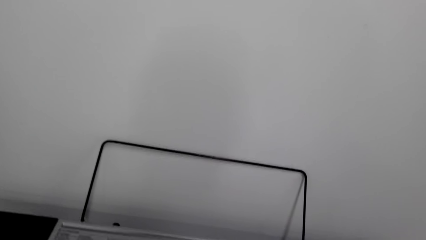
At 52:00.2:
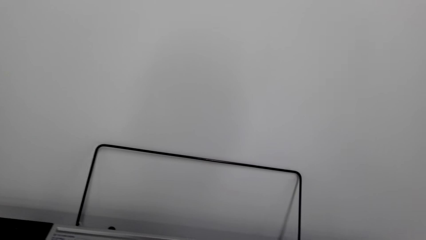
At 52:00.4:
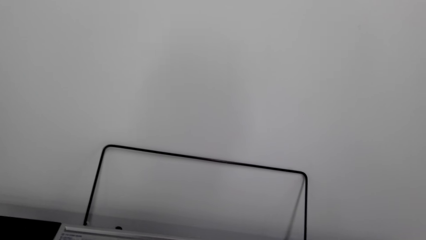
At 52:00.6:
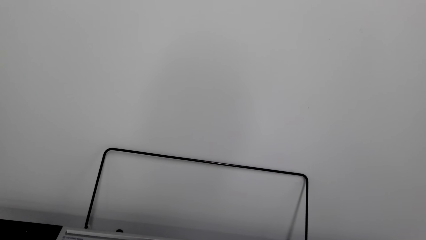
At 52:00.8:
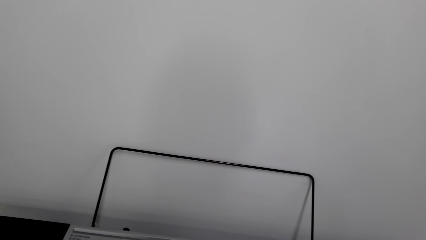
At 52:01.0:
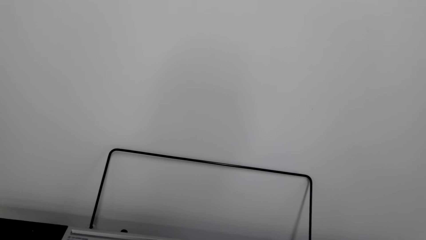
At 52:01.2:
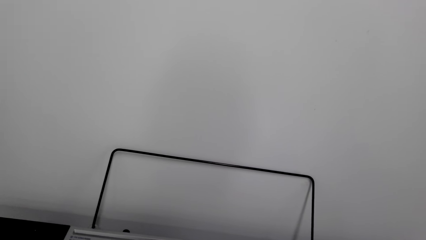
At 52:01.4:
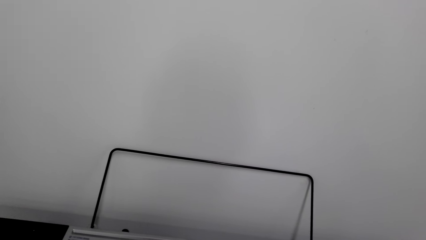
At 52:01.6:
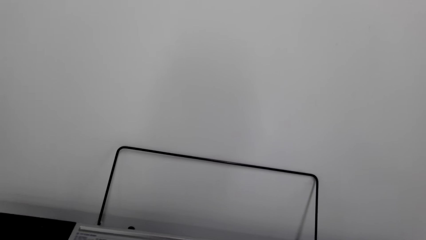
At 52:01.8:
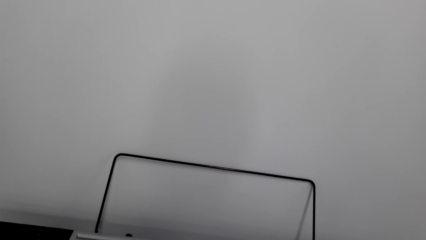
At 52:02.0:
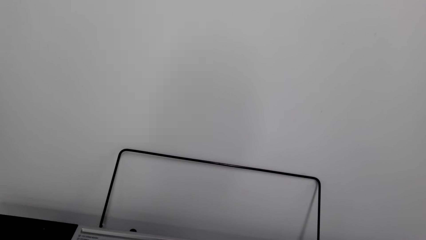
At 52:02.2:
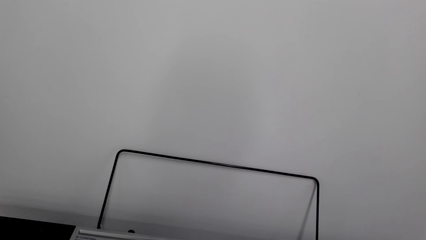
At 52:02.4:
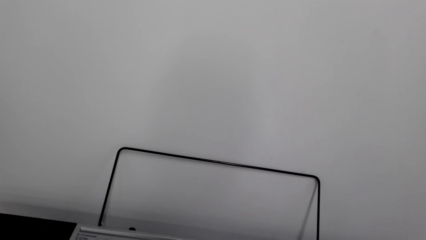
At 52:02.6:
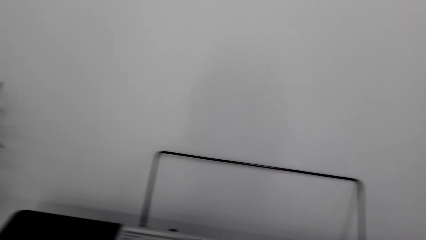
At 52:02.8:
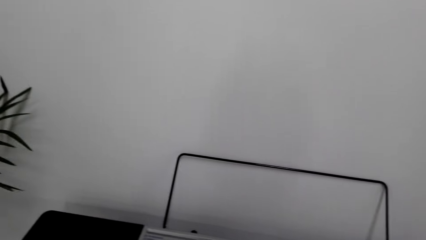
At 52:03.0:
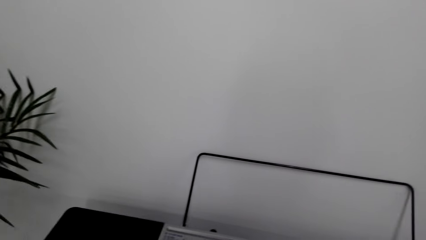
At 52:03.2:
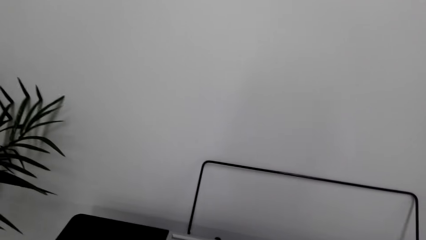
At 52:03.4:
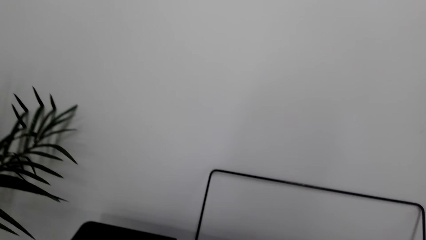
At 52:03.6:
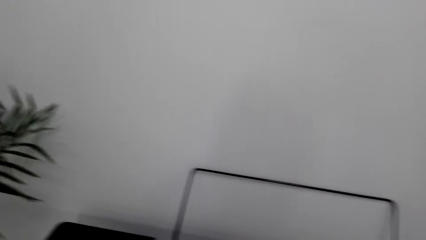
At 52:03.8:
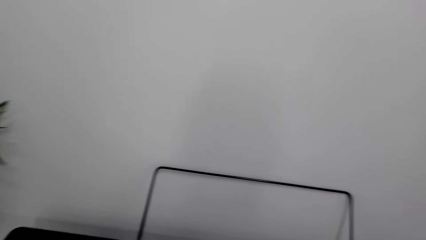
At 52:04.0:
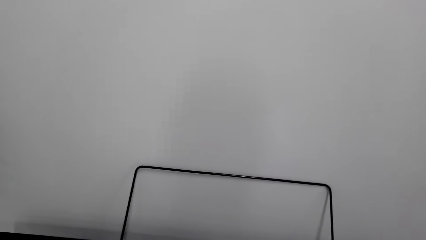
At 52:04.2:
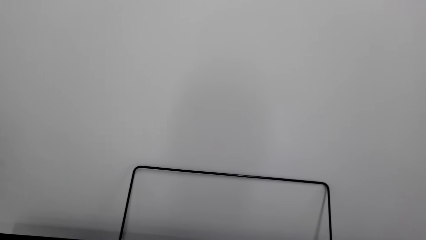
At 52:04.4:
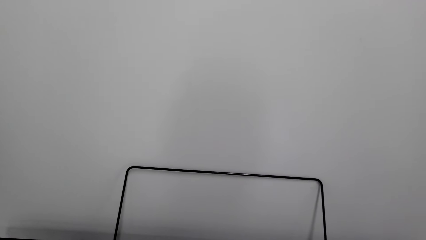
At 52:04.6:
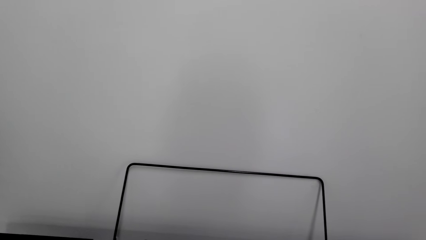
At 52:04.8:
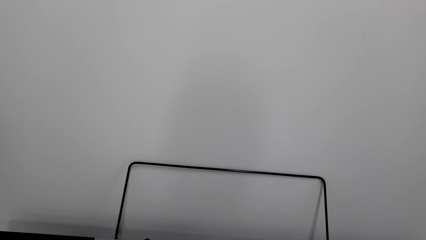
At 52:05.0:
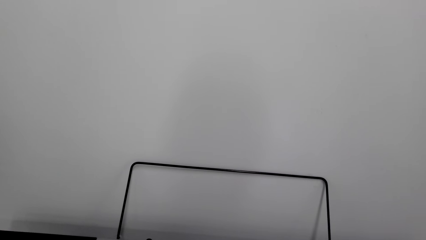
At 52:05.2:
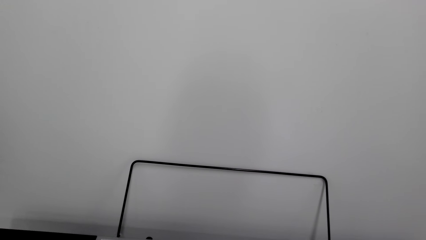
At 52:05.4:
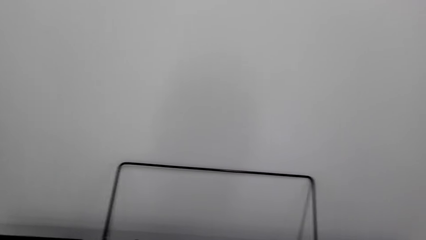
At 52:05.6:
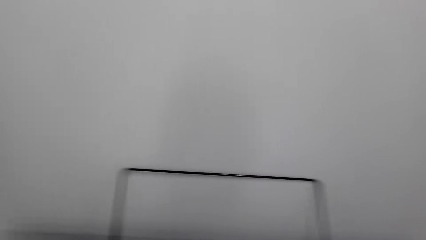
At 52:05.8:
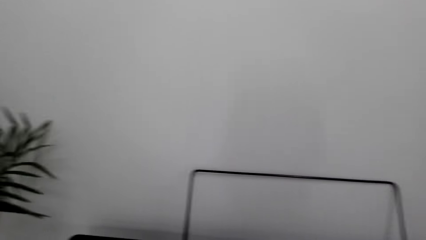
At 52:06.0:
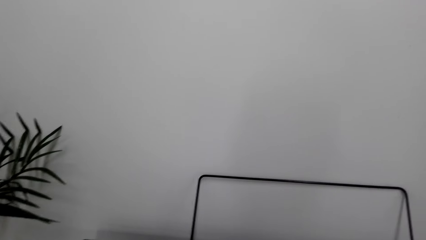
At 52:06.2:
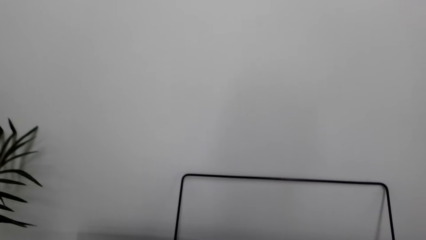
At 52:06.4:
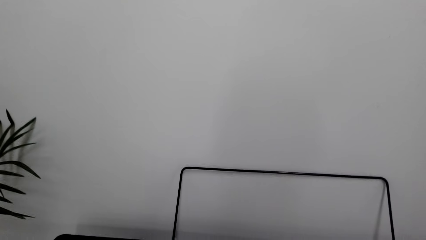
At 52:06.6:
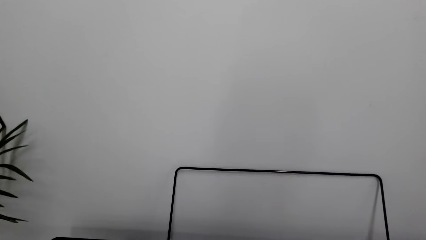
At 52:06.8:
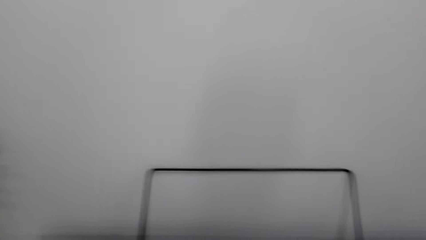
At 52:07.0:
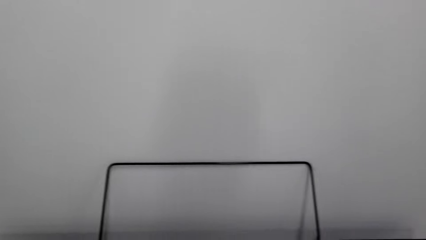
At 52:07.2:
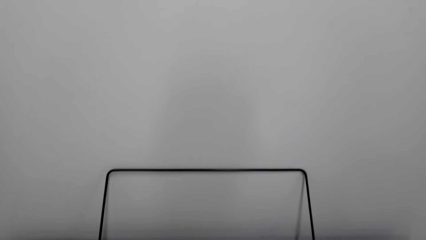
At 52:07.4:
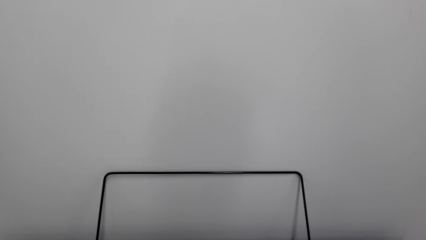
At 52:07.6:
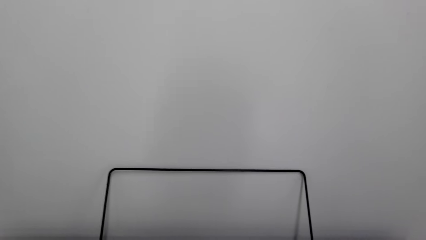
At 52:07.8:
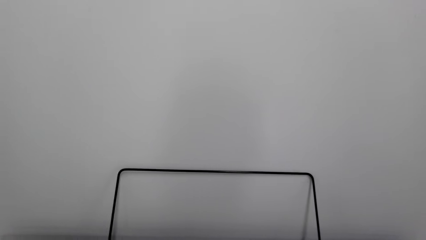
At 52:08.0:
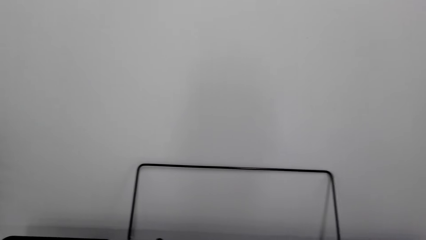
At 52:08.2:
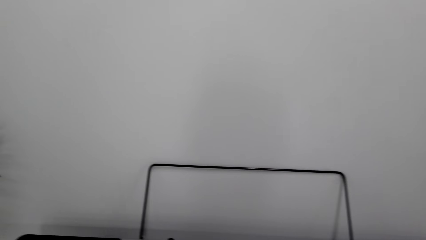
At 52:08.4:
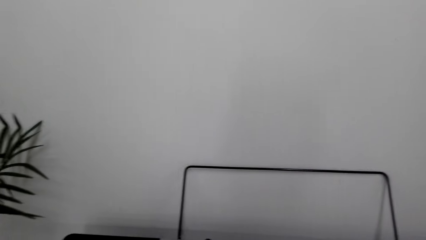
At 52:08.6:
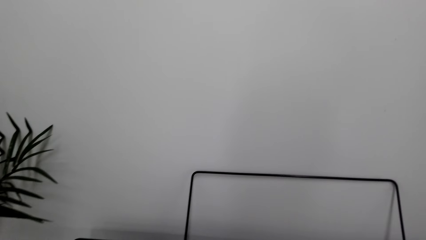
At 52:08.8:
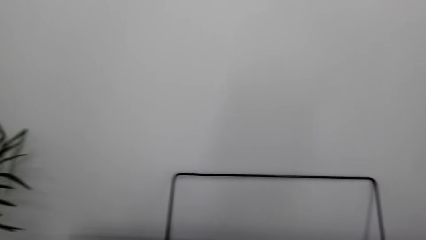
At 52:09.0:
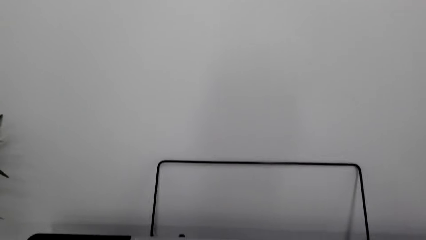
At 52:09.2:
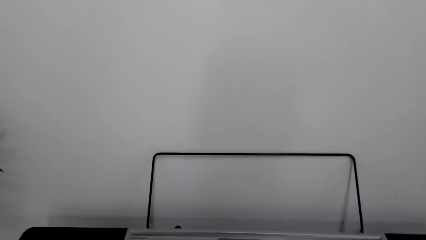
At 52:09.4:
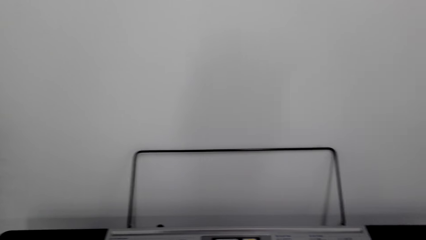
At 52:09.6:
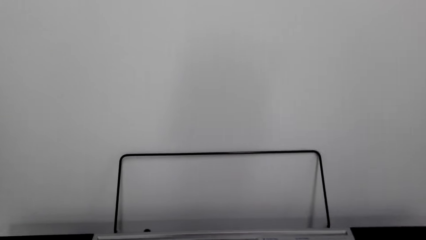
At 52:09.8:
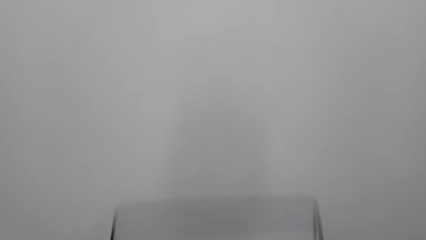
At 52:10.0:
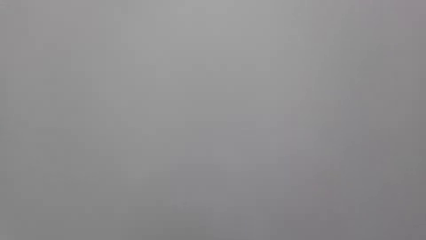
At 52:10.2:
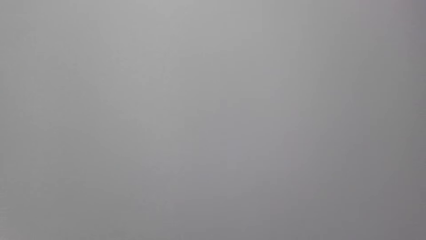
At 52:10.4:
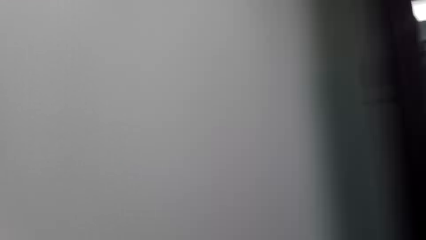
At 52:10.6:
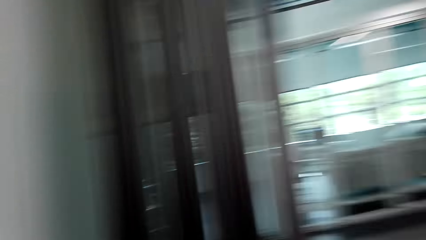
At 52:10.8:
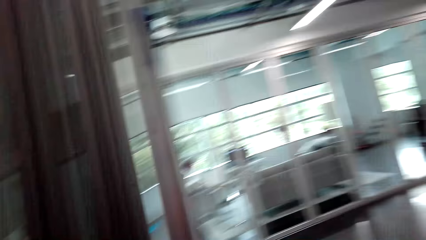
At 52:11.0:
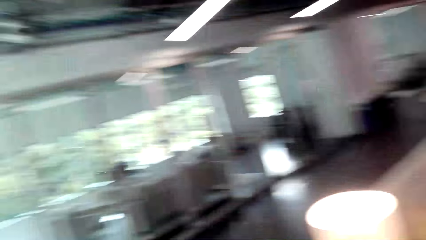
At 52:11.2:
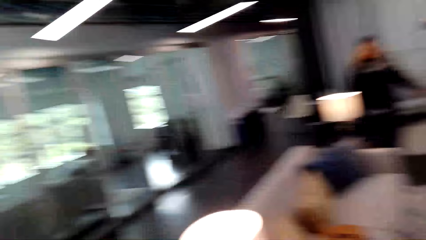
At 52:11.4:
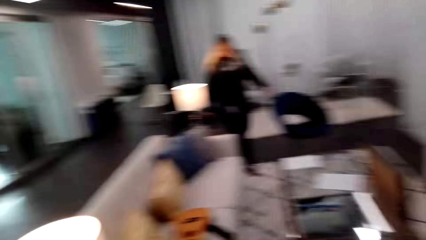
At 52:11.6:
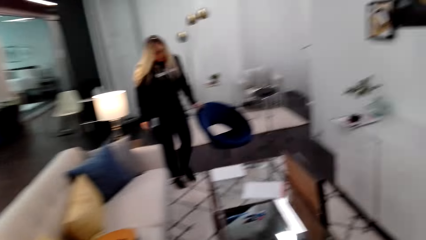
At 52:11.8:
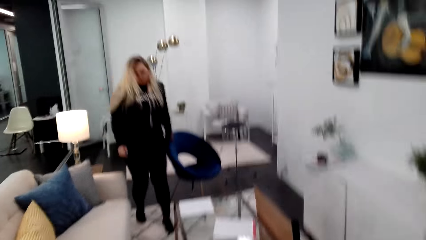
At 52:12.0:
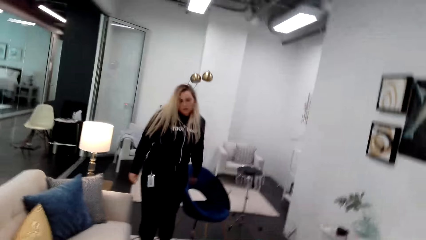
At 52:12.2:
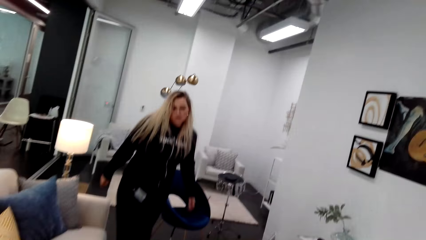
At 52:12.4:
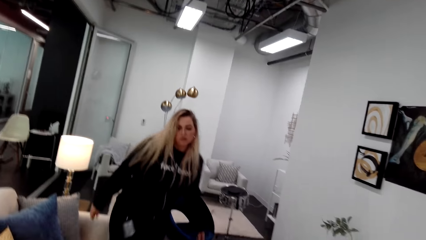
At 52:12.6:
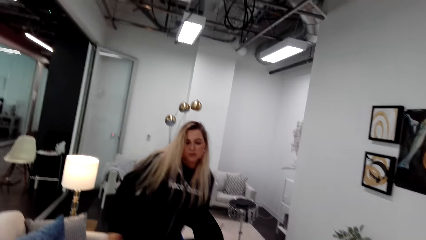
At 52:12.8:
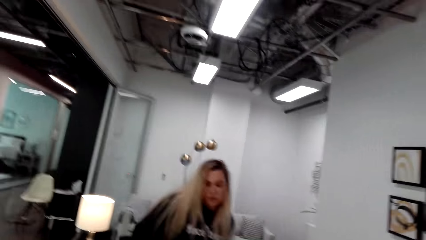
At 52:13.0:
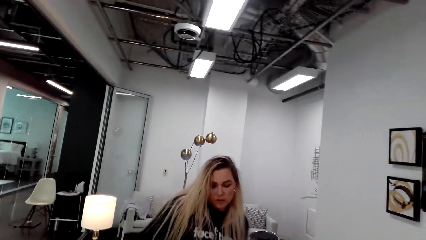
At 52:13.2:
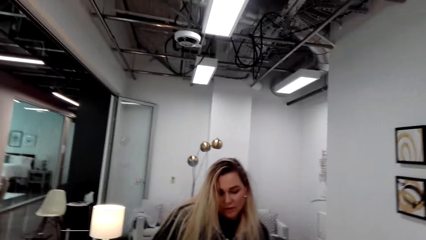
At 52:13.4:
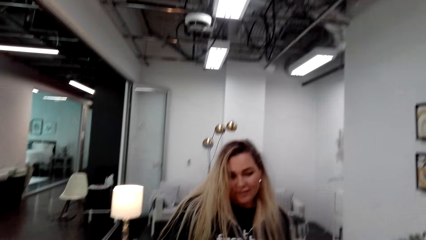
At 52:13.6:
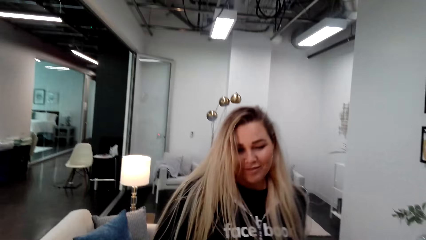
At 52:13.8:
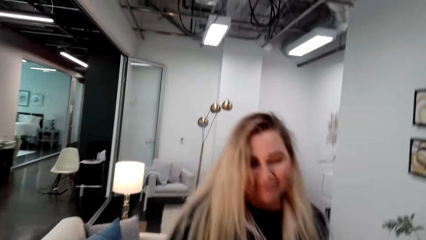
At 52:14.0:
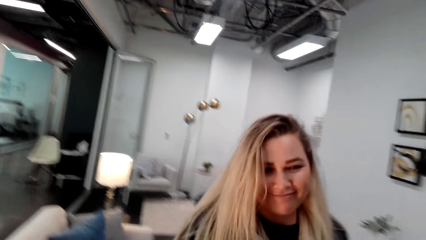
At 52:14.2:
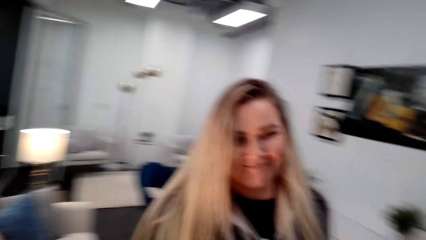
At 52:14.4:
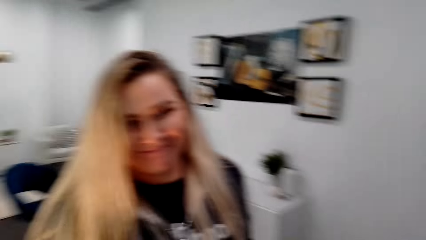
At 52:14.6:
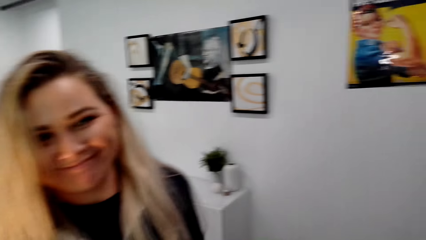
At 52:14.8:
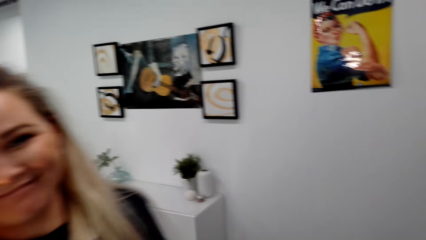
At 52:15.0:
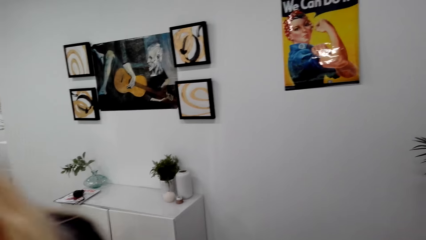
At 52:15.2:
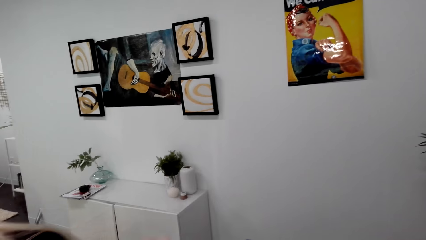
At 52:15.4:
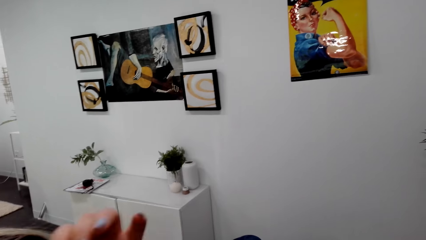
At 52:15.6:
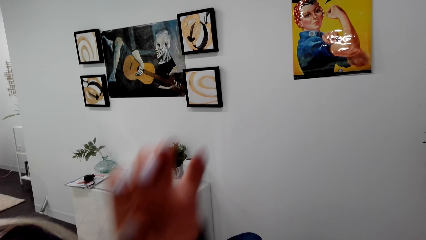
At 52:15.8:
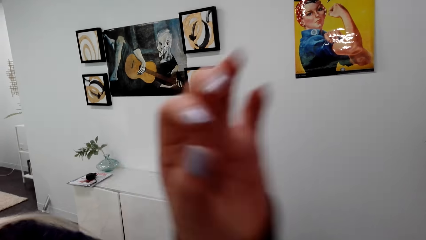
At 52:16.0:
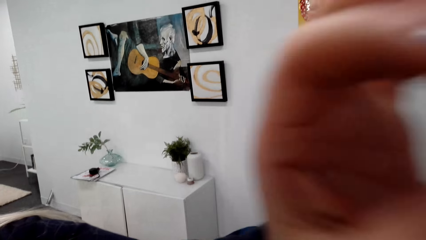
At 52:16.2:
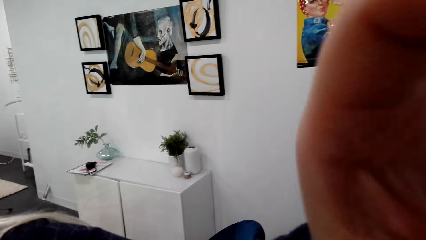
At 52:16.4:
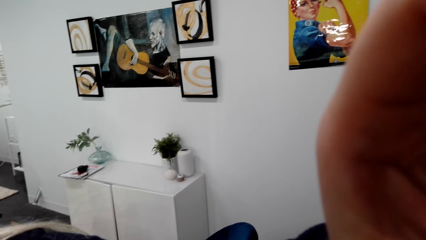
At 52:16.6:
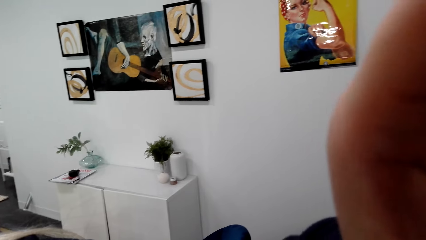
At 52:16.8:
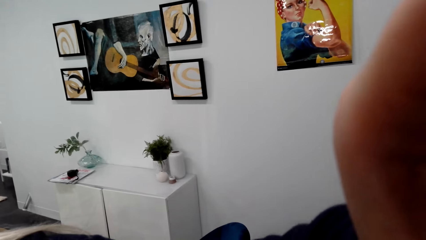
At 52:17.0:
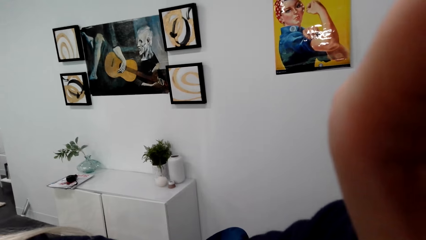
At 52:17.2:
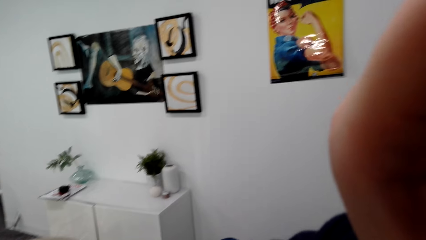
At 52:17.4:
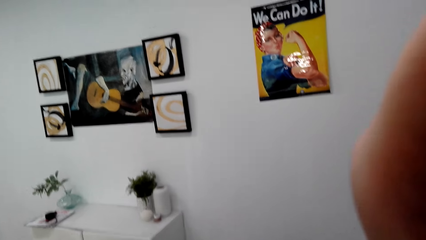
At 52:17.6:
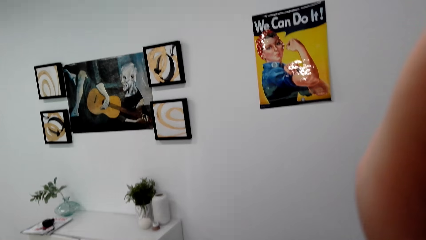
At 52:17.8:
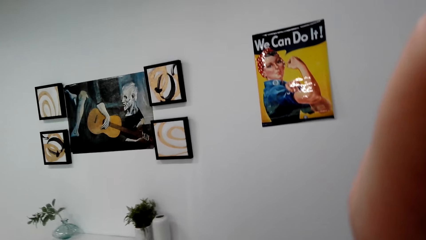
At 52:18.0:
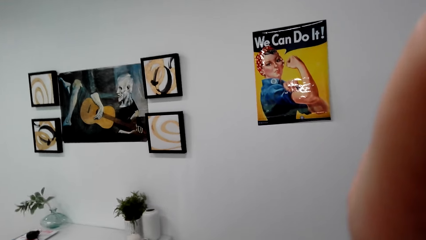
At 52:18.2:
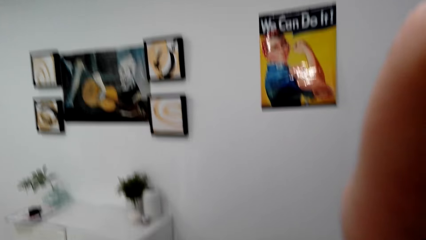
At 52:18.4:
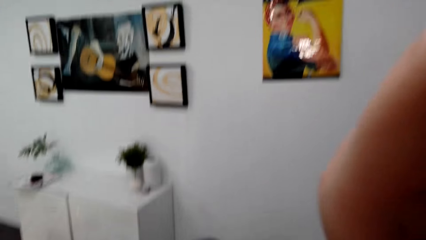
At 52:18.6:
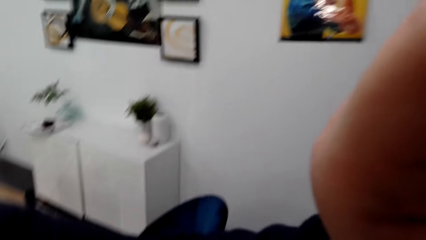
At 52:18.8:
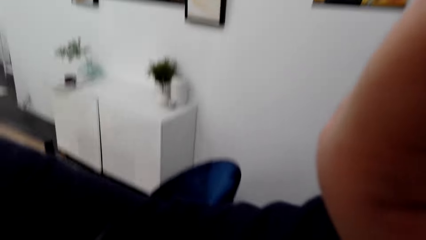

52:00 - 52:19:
A woman talks to the camera wearer. The camera wearer interacts with the woman. They look at the woman. The woman walks and stops walking. The camera wearer talks to the woman. The woman takes the camera. The woman adjusts the camera wearer's camera.
